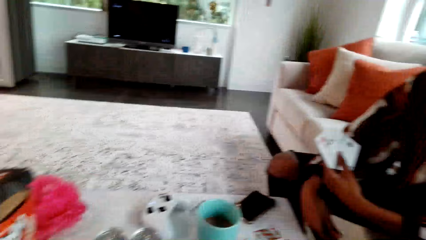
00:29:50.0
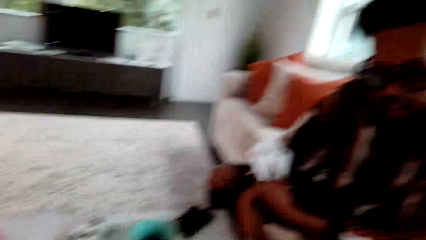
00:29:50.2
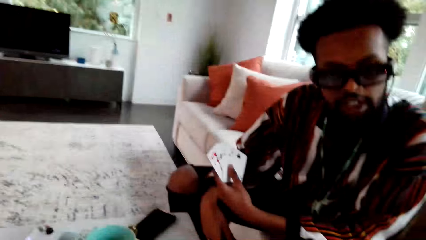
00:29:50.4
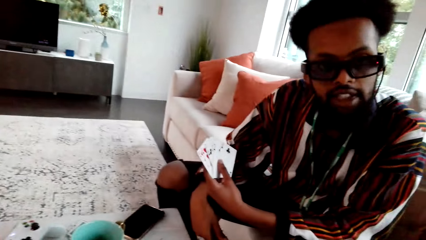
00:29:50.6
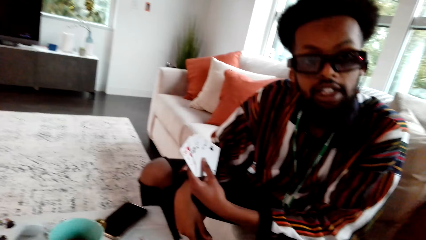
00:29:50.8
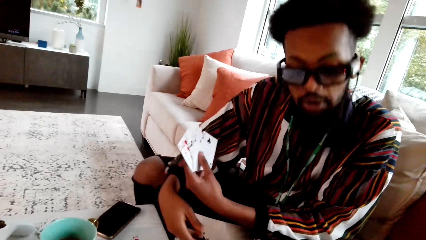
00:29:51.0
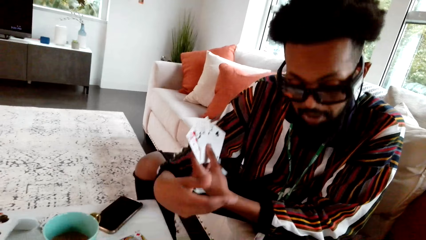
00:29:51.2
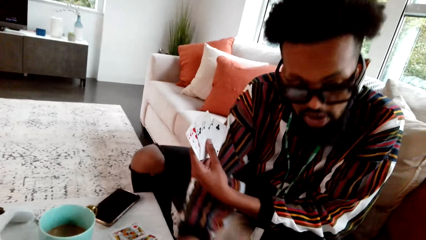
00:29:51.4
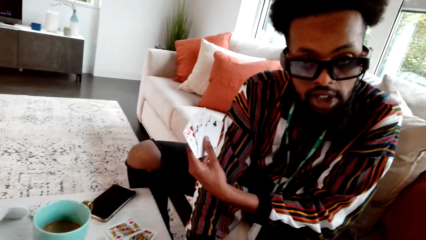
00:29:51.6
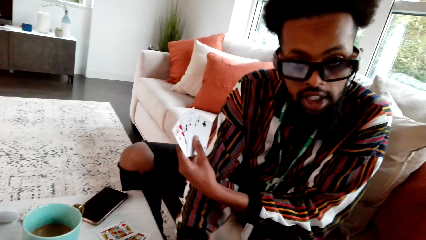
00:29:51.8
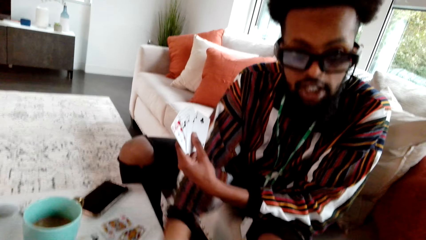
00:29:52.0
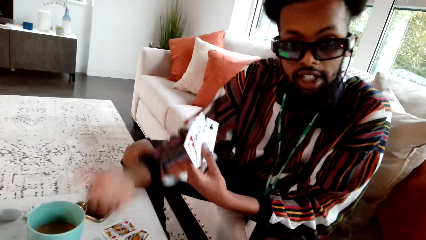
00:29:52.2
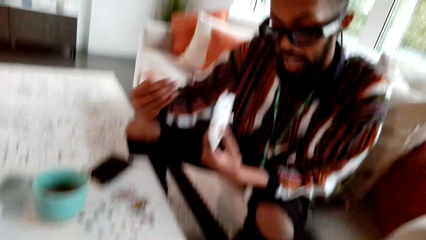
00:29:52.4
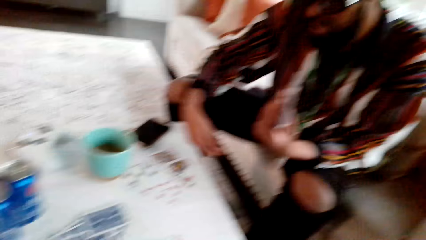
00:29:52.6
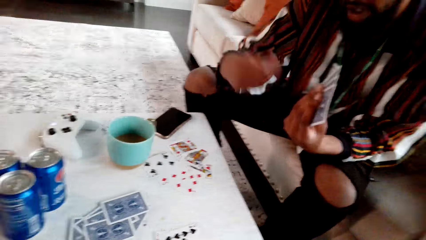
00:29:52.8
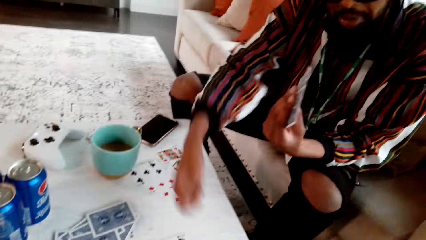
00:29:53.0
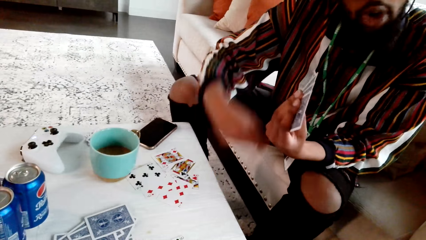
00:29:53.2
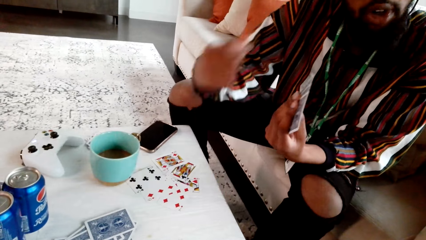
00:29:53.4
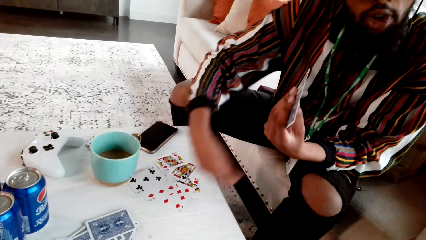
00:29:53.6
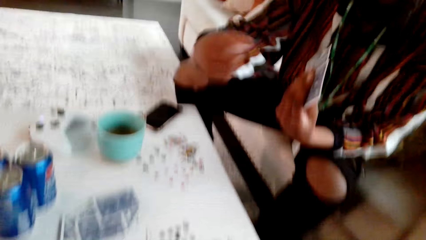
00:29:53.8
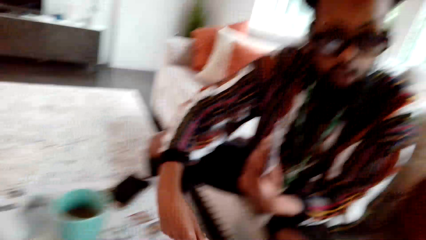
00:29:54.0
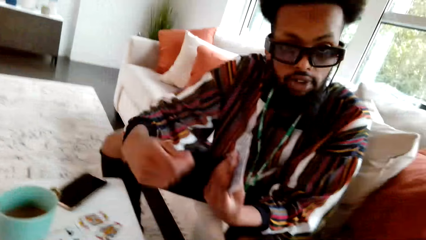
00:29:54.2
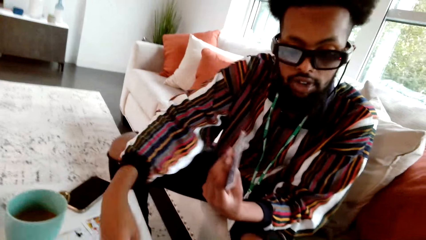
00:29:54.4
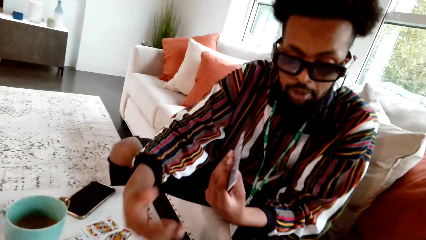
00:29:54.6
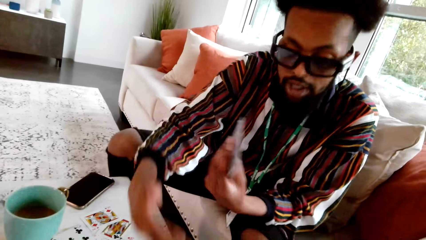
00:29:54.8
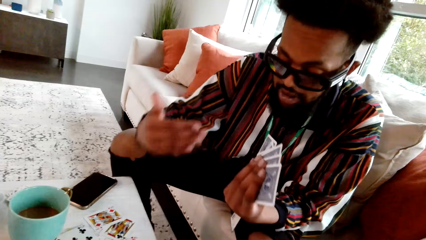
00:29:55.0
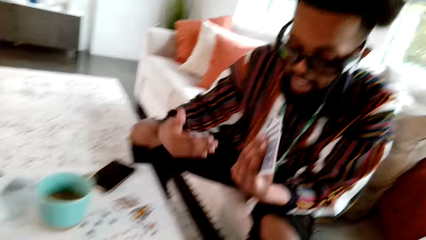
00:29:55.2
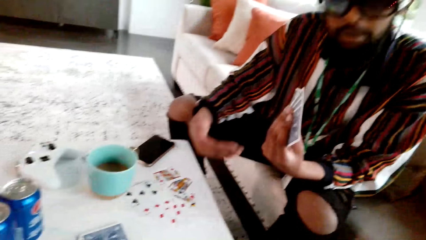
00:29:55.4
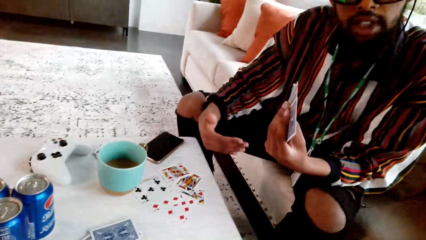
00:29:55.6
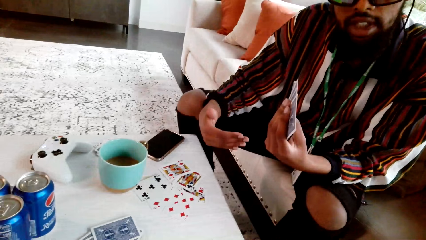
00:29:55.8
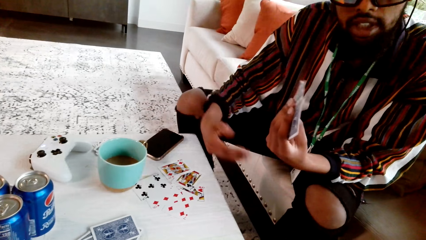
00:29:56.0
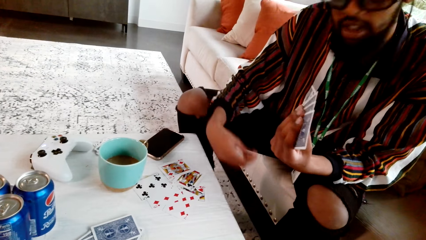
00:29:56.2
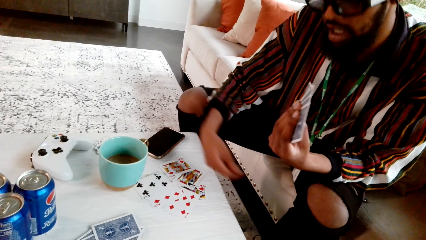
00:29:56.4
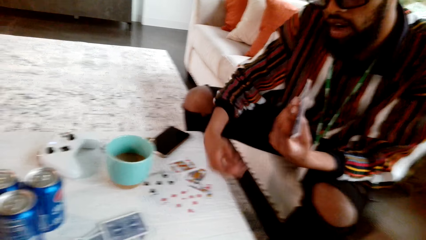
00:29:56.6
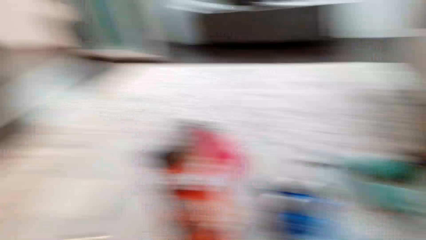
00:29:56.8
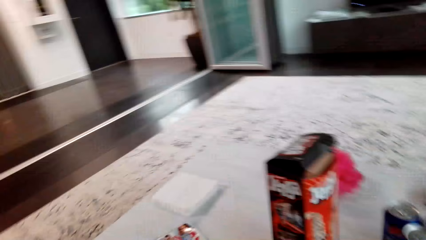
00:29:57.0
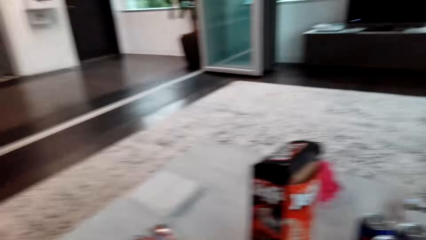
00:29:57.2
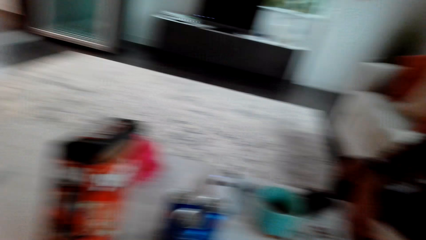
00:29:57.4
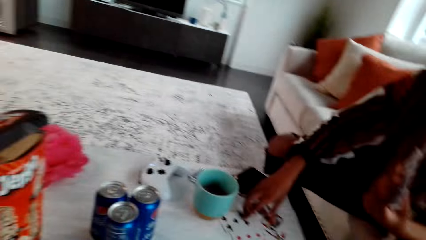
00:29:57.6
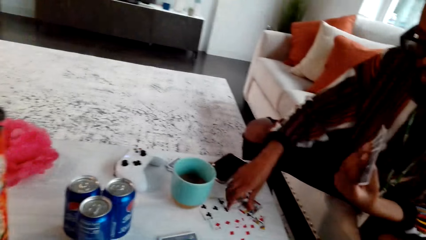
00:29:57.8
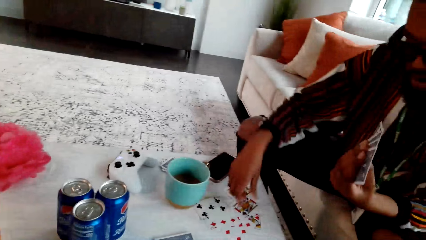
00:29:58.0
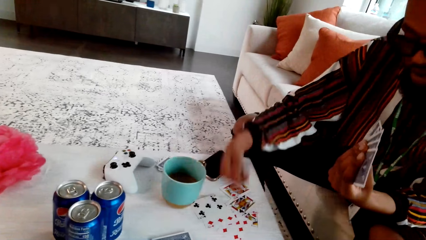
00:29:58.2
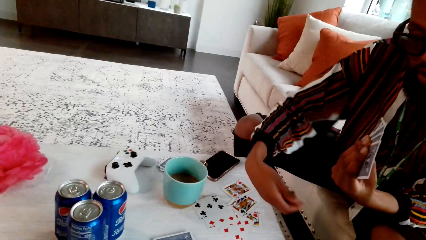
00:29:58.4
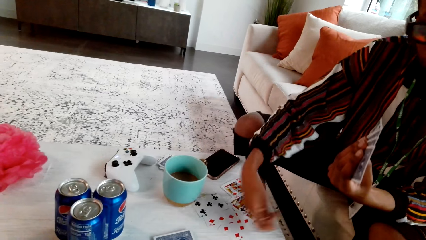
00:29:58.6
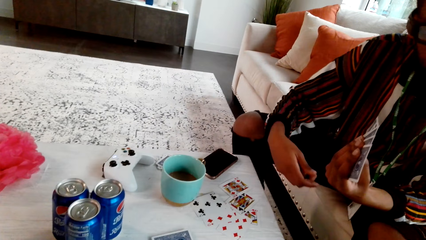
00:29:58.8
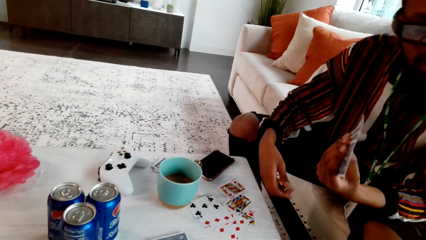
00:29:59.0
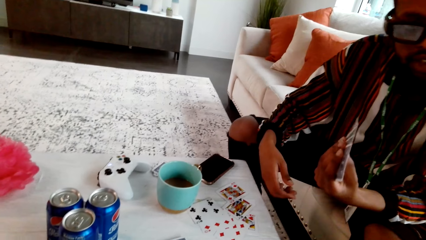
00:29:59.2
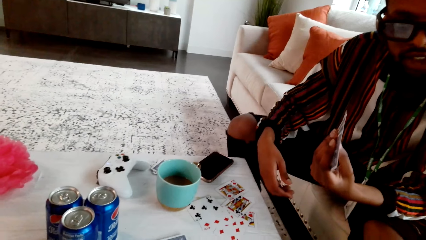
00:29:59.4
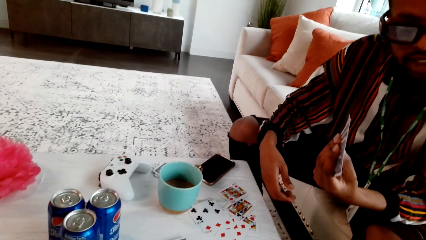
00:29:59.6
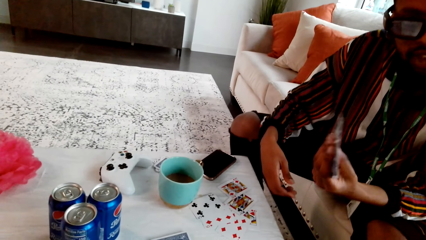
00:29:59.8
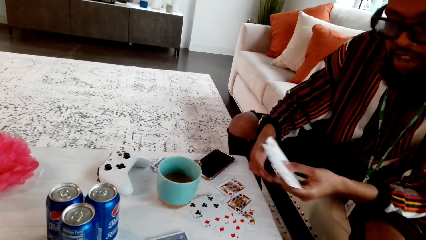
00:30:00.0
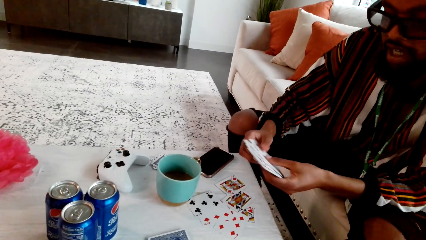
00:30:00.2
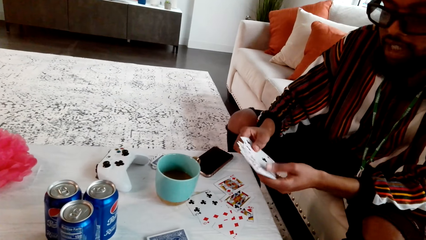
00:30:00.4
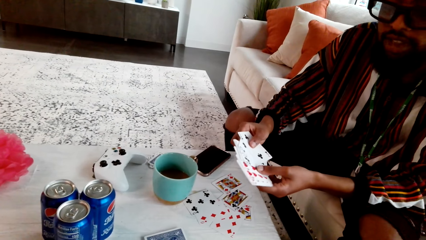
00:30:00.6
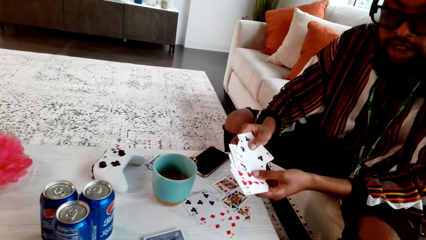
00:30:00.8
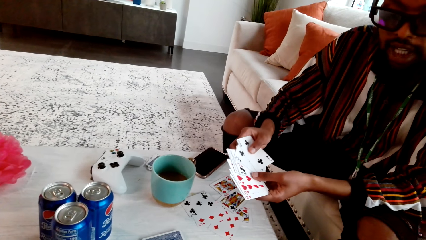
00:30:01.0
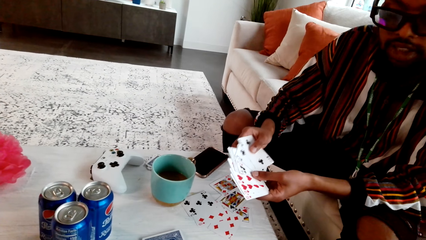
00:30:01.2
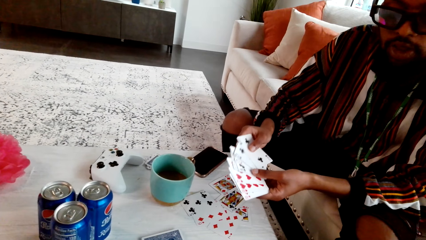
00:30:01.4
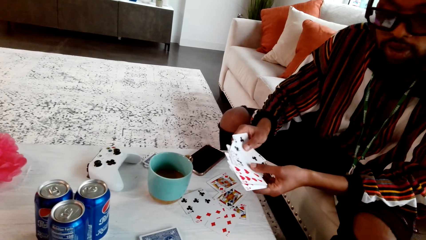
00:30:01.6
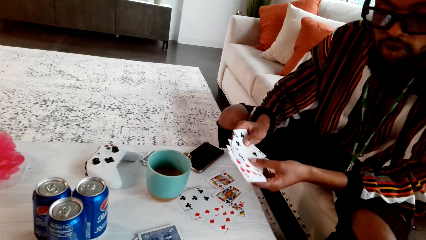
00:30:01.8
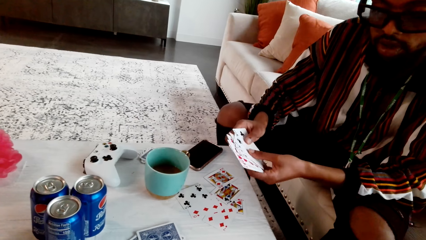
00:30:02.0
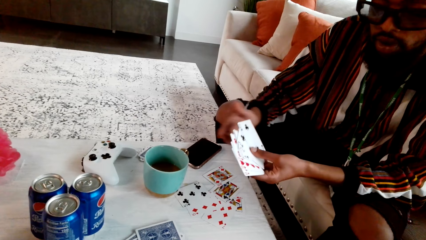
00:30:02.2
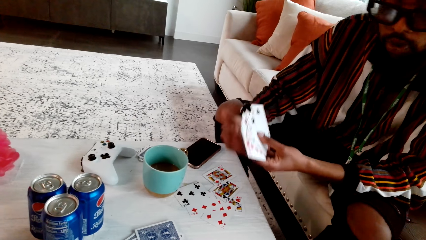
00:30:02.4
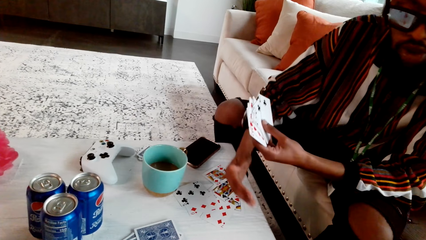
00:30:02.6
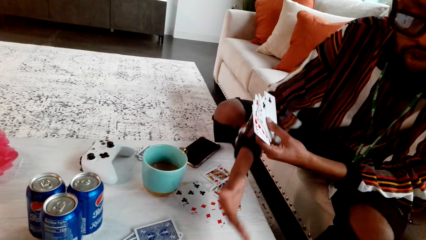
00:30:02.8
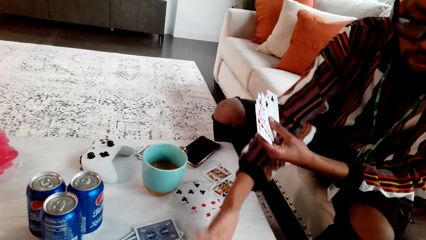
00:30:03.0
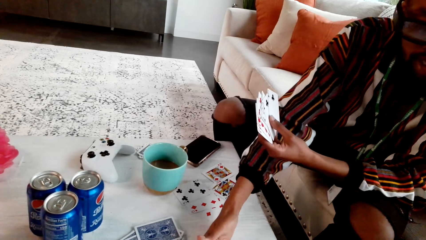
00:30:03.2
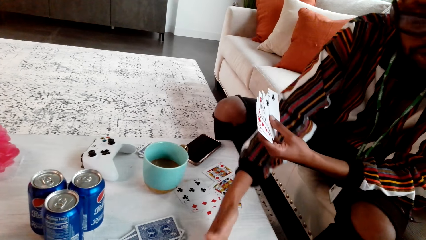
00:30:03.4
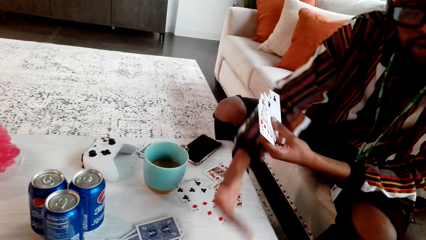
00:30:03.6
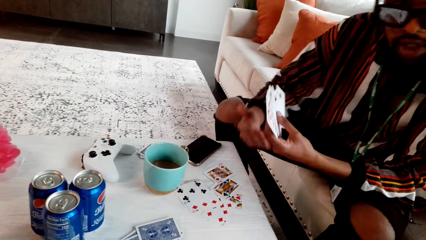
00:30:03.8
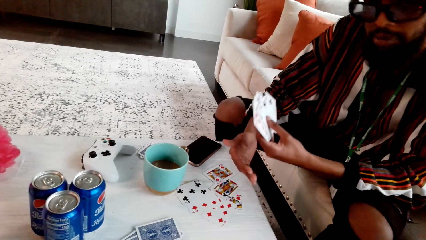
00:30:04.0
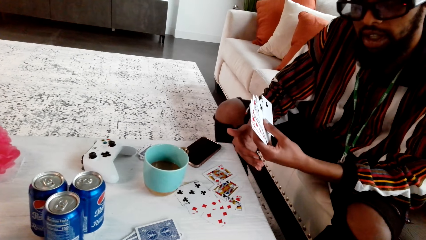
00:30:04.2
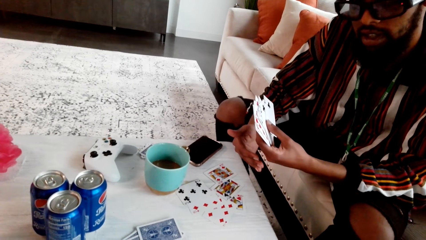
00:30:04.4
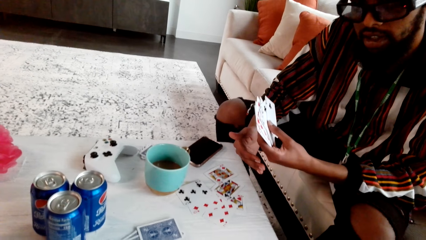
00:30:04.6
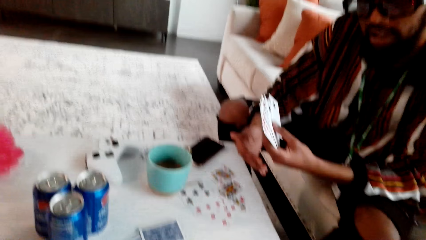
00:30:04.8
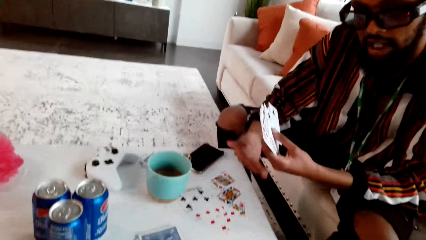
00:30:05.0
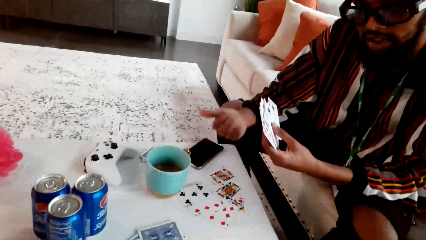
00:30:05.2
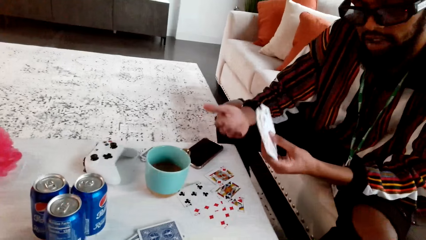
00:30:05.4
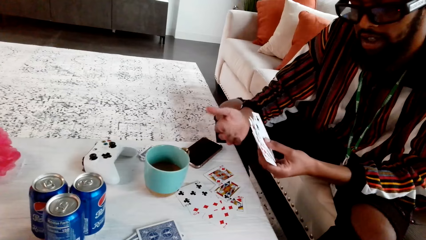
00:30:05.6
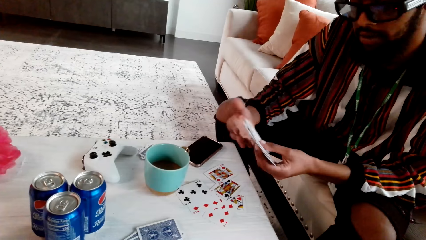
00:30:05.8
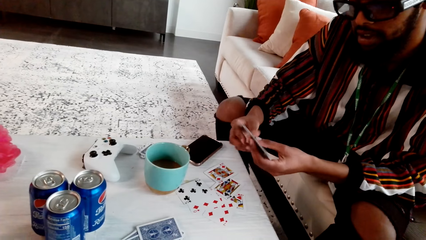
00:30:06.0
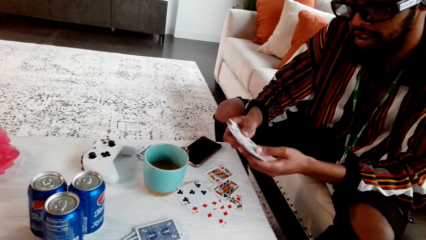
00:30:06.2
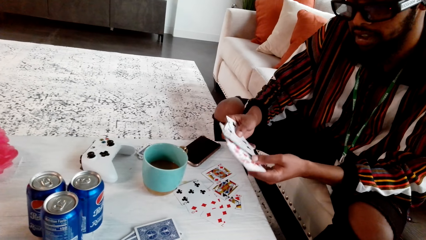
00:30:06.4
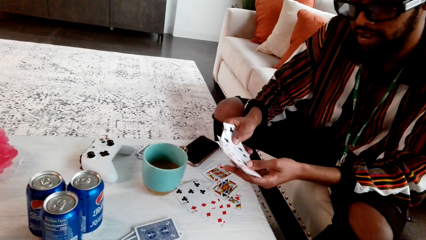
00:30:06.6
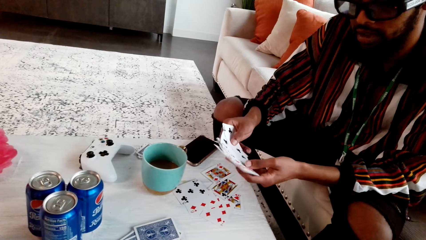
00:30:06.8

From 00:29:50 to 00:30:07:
The camera wearer speaks to a man. The man speaks to the camera wearer. The man rotates his hand. The camera wearer looks around. The man touches cards and speaks to the camera wearer.
